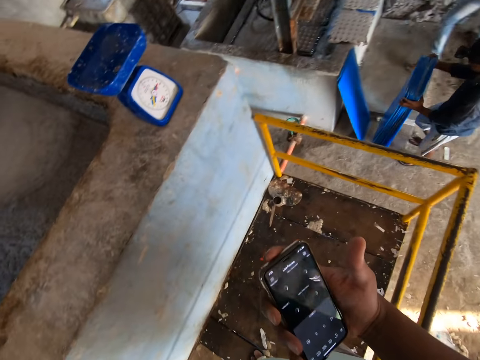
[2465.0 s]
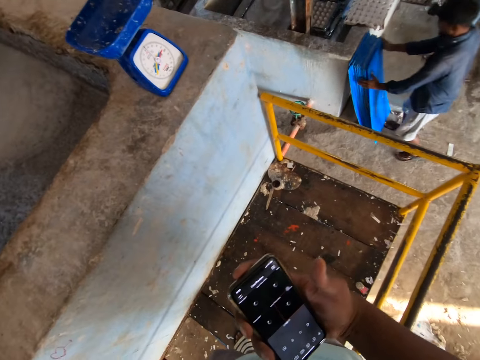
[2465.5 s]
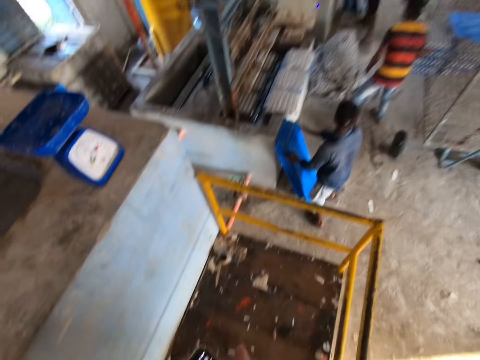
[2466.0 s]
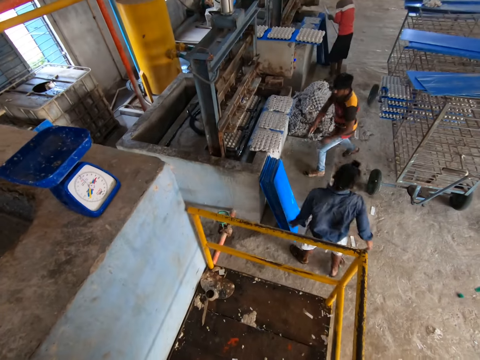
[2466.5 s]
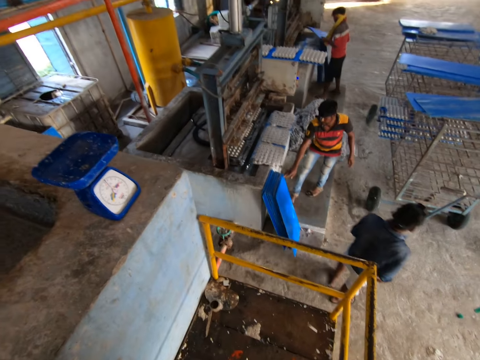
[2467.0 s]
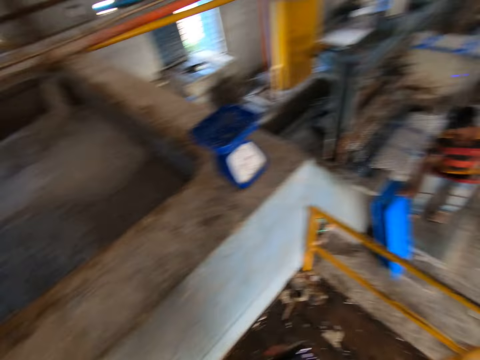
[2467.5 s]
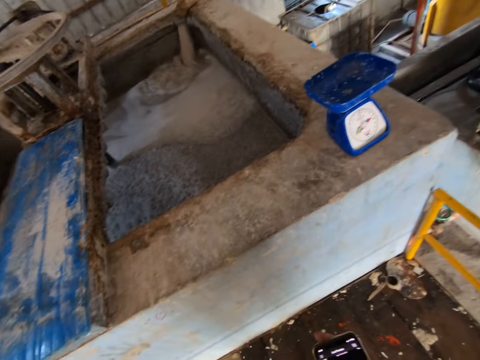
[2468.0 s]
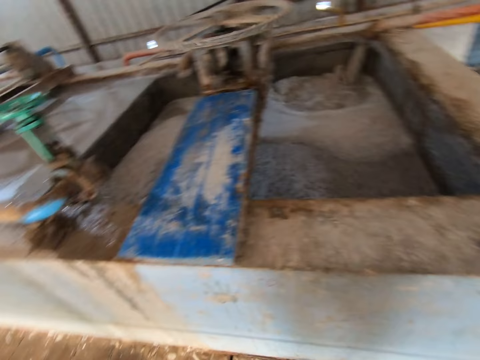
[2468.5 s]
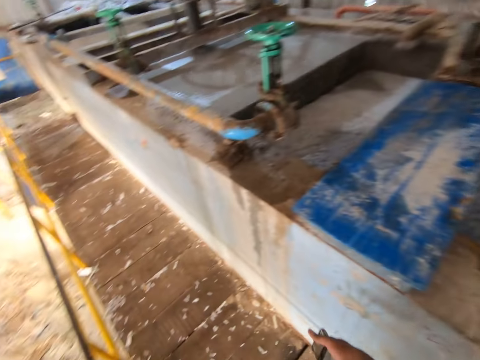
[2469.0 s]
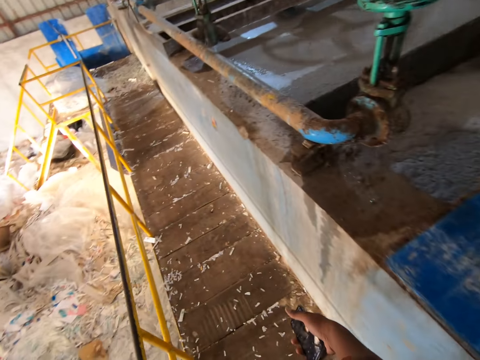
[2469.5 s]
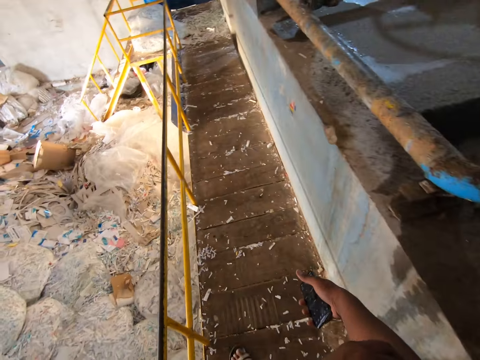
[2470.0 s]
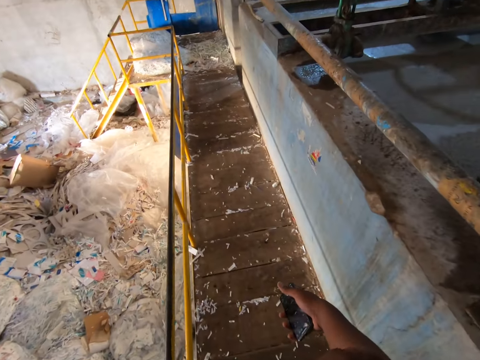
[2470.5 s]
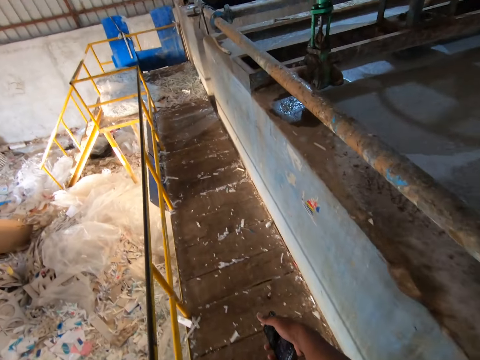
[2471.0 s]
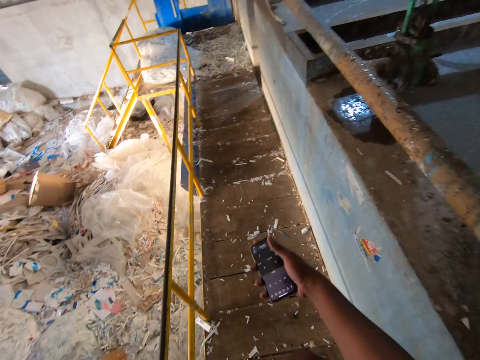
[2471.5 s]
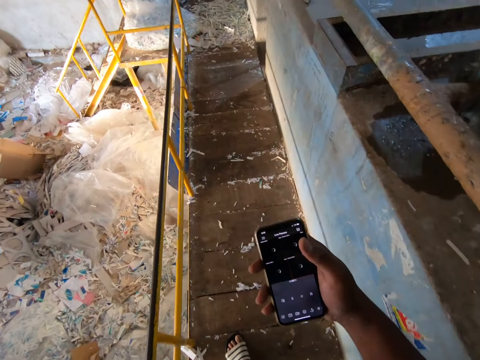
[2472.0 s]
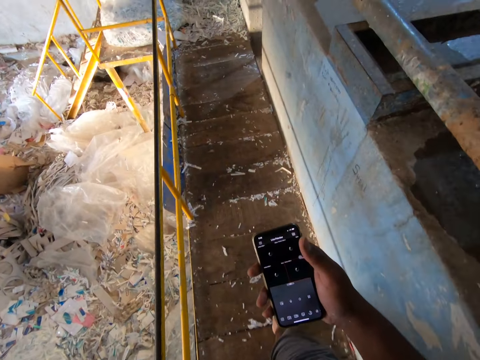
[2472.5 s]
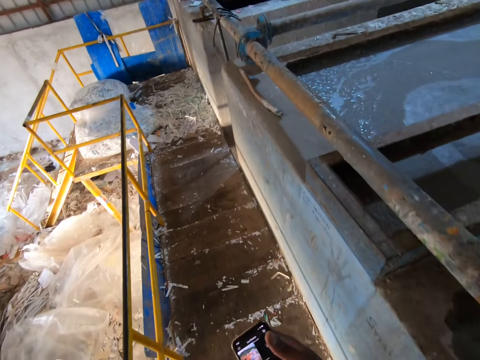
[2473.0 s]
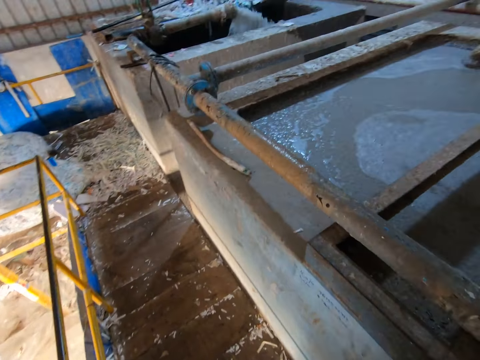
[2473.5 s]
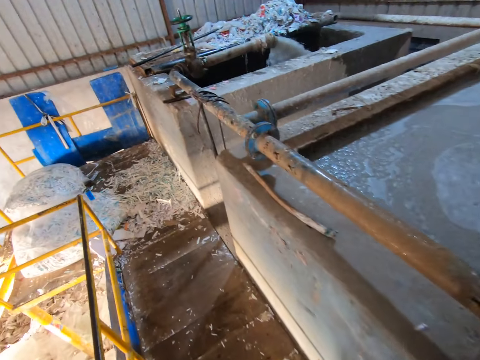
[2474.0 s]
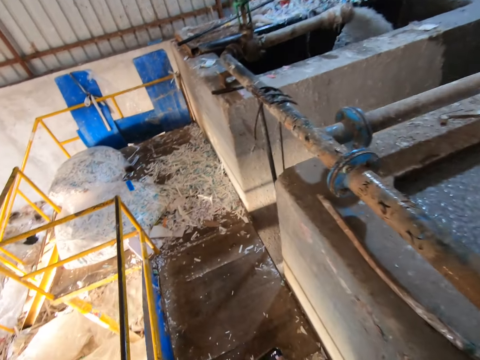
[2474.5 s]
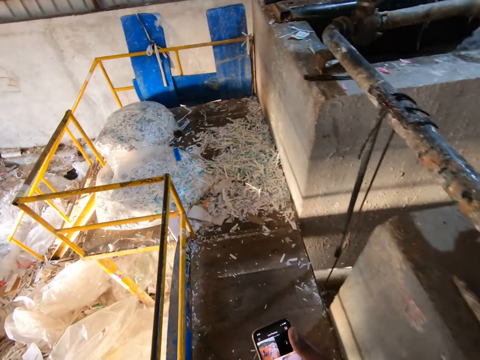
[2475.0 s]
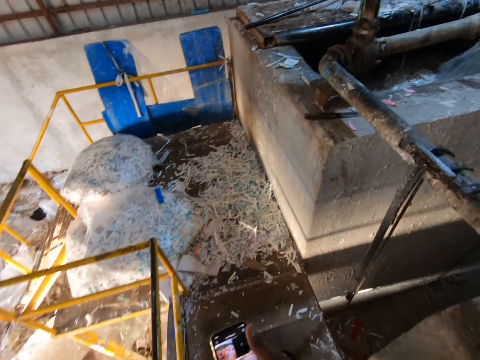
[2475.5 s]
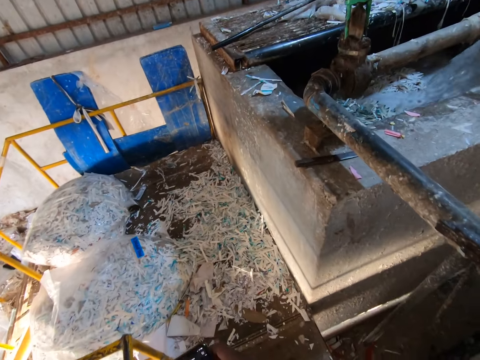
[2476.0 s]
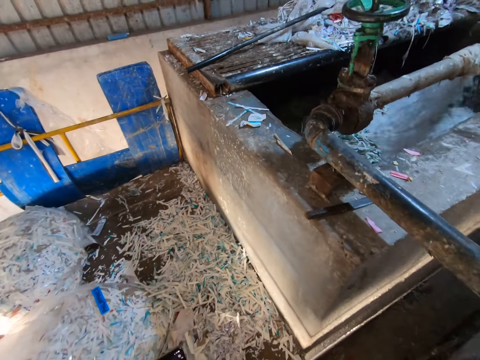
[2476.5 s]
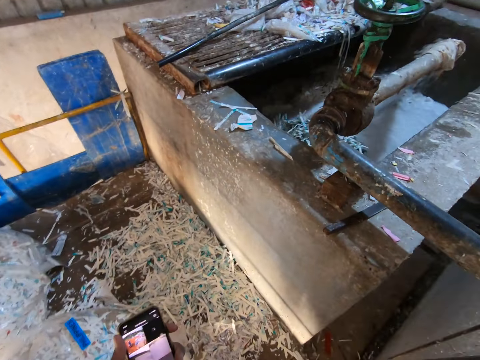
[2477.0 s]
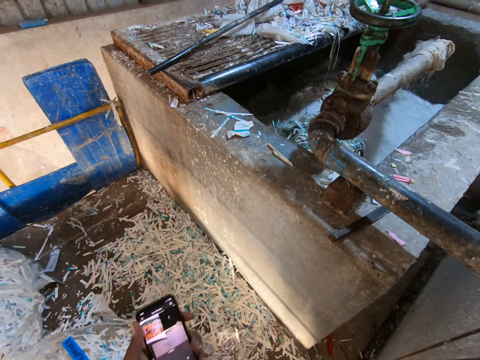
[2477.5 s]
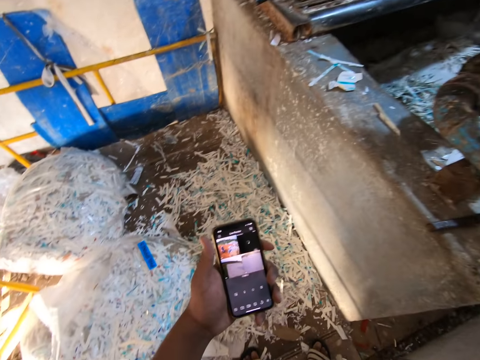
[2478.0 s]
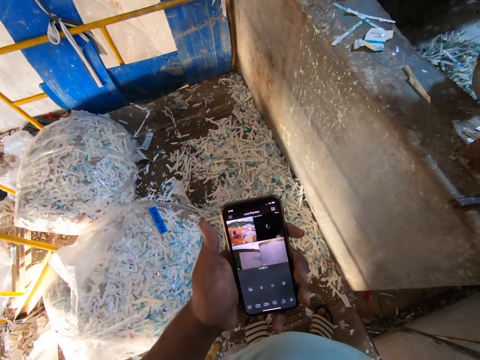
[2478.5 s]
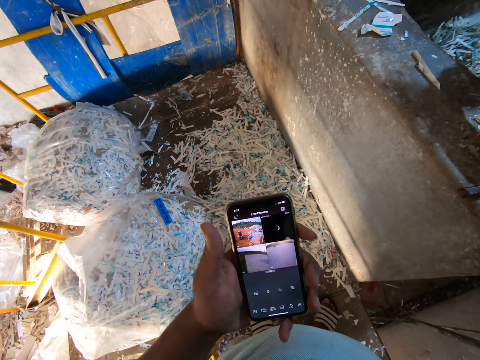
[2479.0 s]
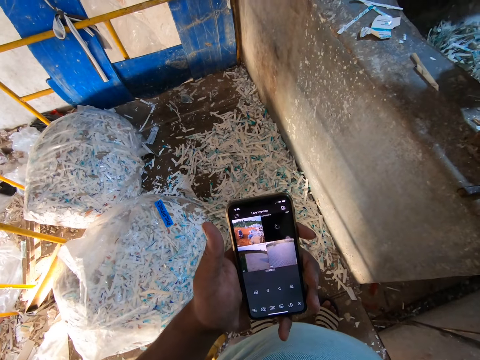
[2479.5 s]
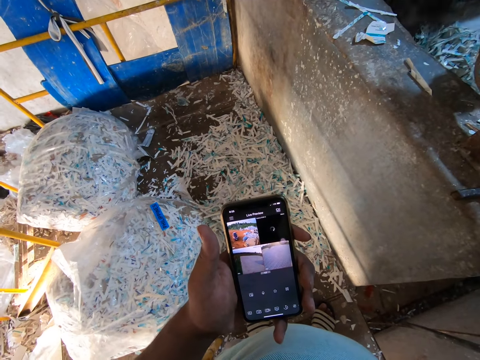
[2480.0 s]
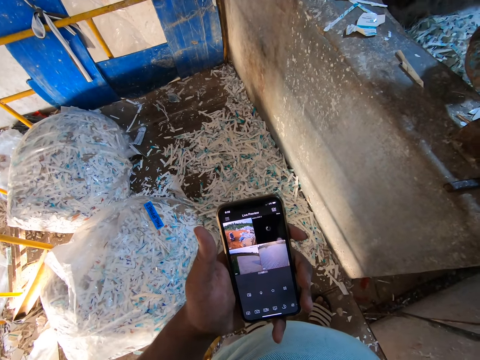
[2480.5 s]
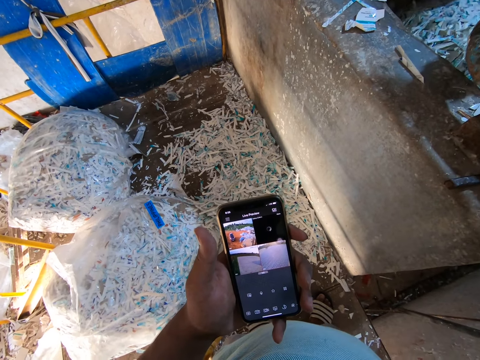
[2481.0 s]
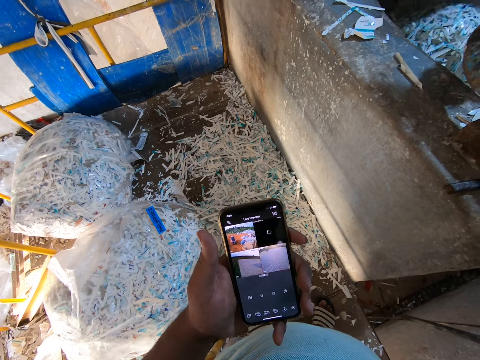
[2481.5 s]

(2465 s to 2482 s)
A man places the trays in both hands beside the molding machine. Another man picks a tray from a wall with both hands. The camera wearer looks around in the building. He walks towards the pulp pool. He passes the phone from his right hand to his left hand. He views the phone.

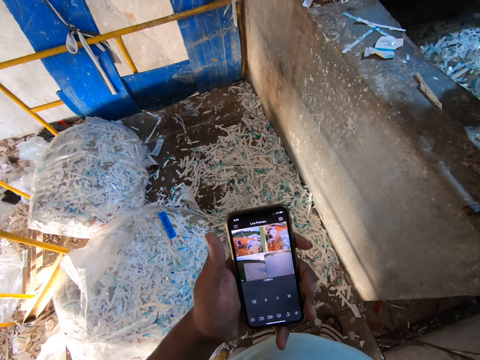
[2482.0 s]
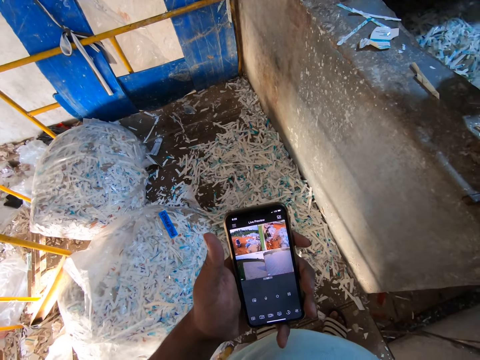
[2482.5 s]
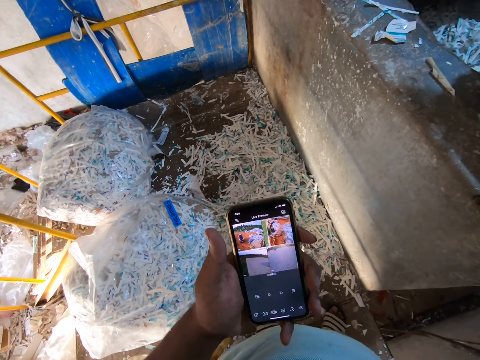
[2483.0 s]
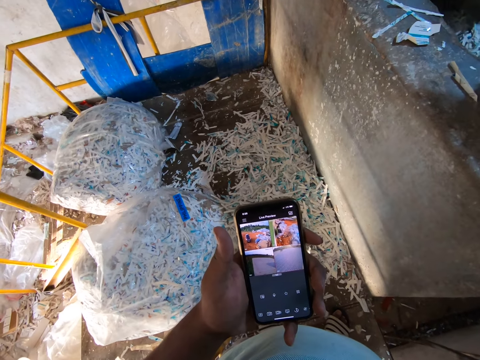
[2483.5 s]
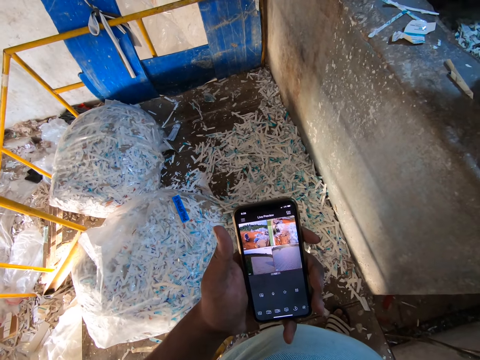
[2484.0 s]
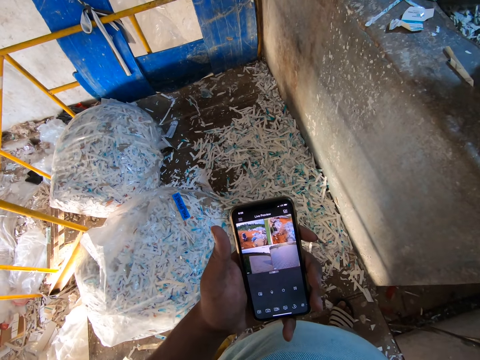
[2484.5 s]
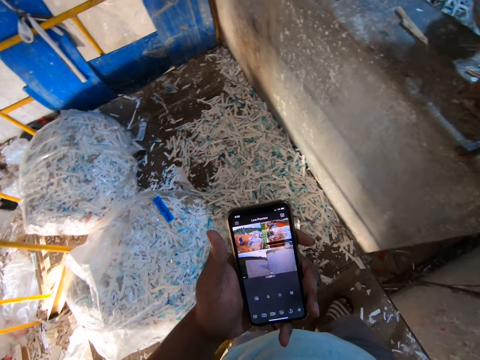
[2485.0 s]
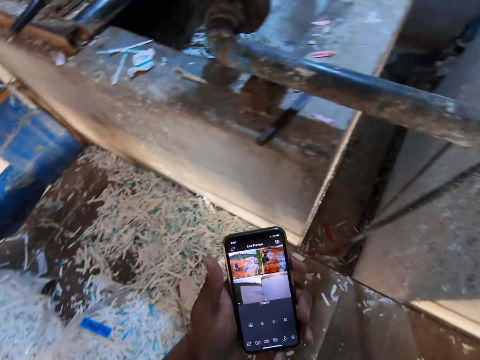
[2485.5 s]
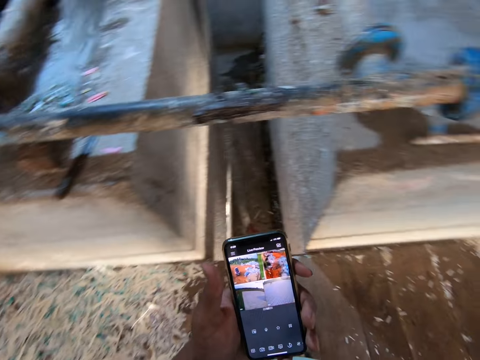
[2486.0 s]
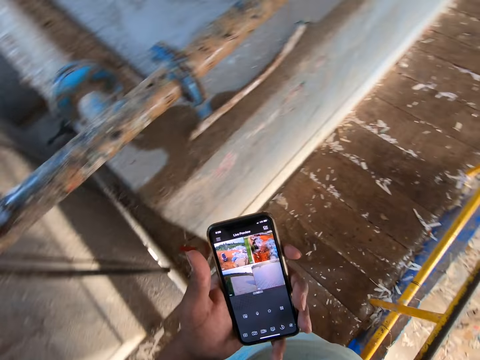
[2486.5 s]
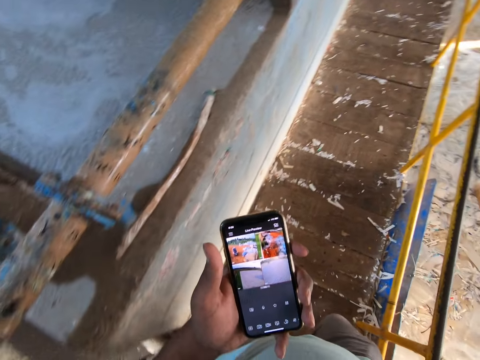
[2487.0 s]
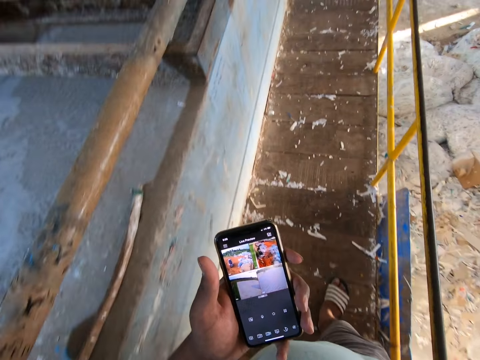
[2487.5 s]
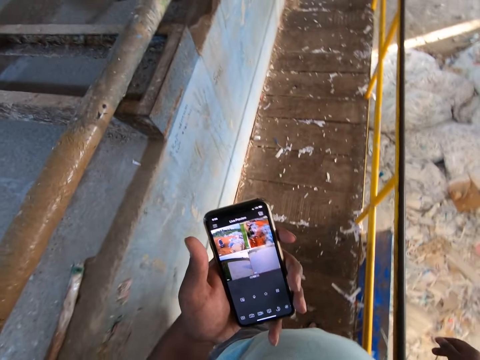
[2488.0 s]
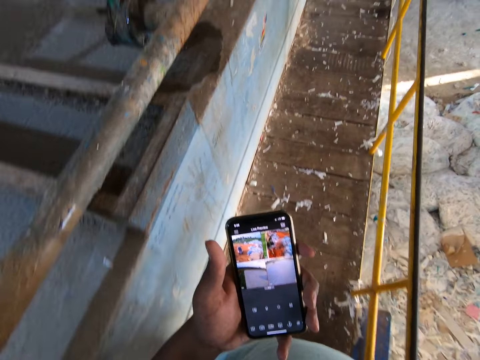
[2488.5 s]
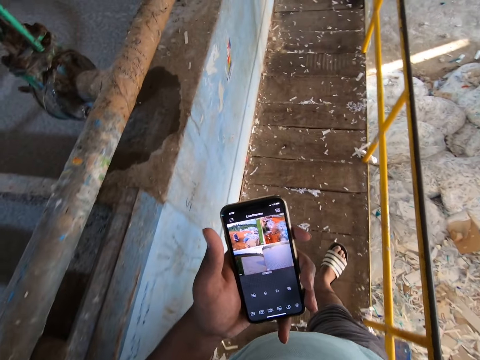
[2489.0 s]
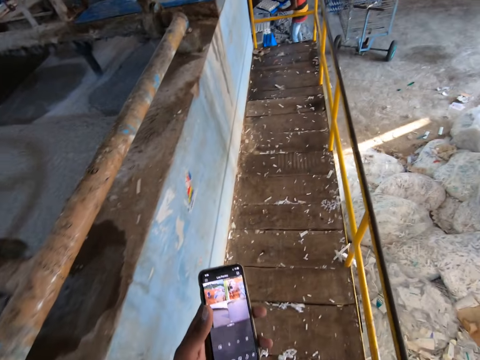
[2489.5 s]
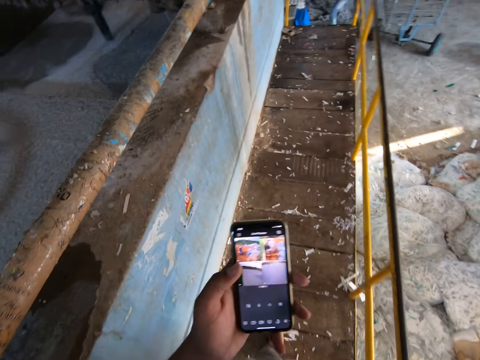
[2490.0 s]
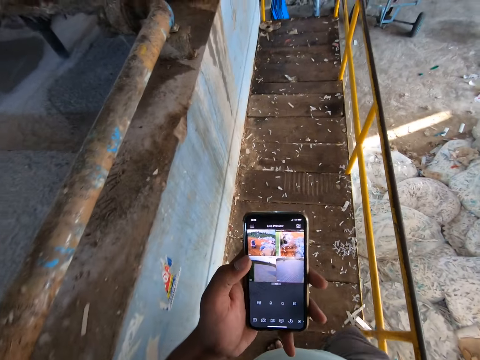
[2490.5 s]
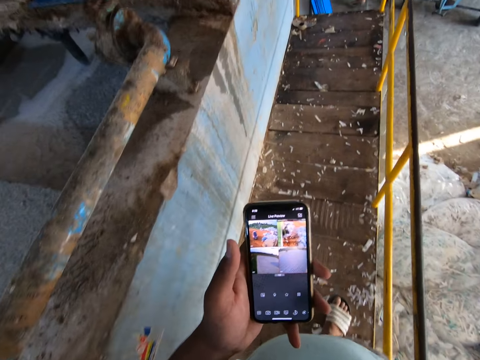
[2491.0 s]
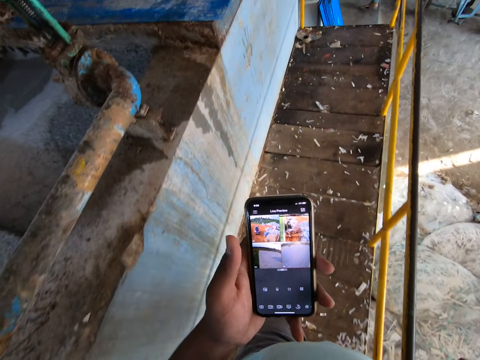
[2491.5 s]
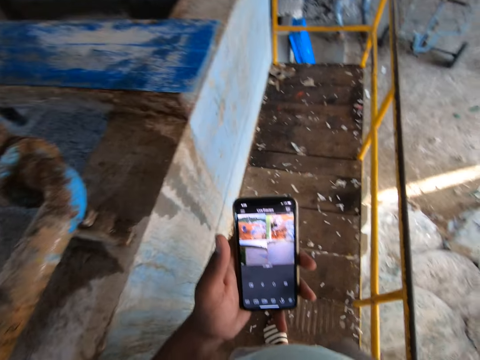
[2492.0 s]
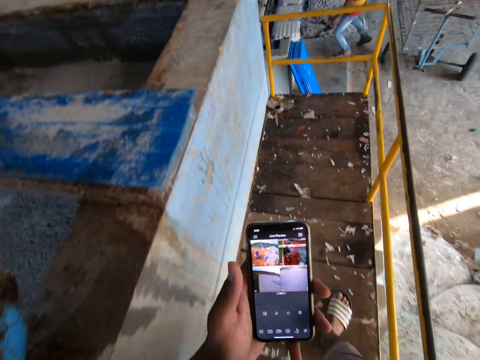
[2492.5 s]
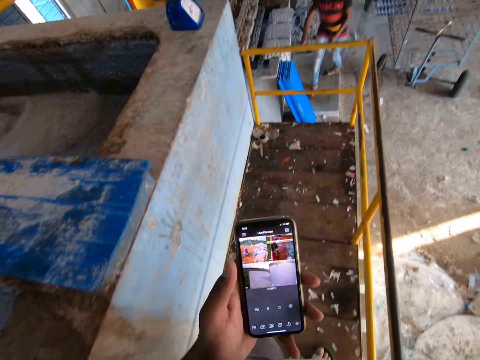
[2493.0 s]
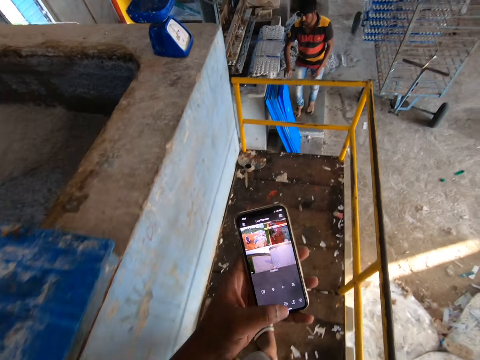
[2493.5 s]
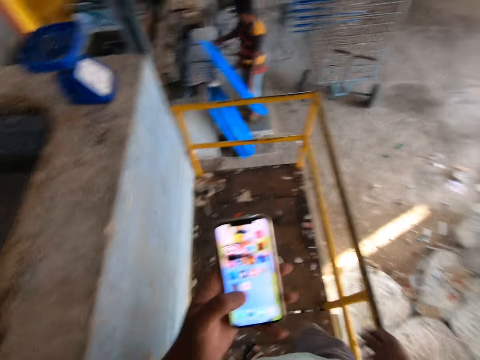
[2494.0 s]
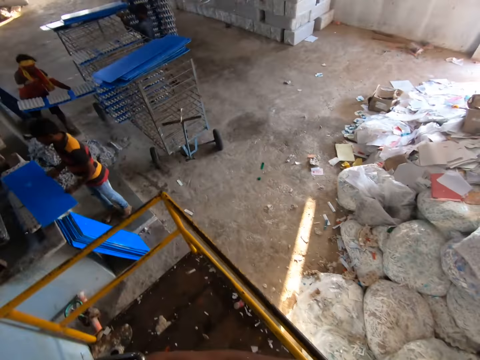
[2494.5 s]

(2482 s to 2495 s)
The camera wearer walks down the platform in the building. He operates the phone. A man picks a tray from the side of the molding machine with his right hand. The camera wearer operates the phone in his left hand. The man holds the tray with both hands. The camera wearer passes the phone from his left hand to his right hand.
